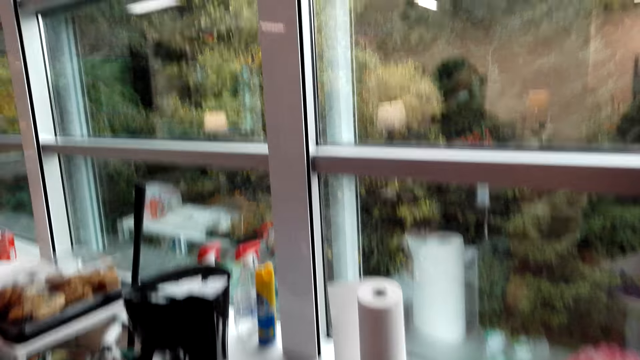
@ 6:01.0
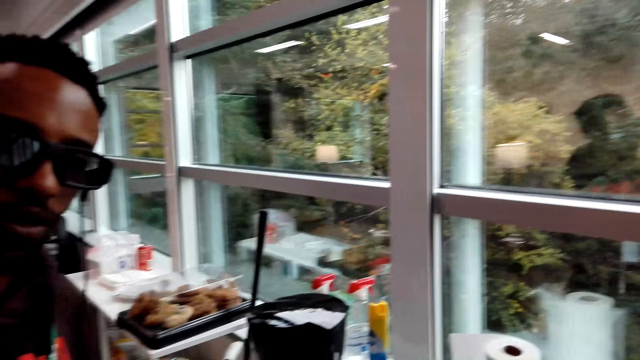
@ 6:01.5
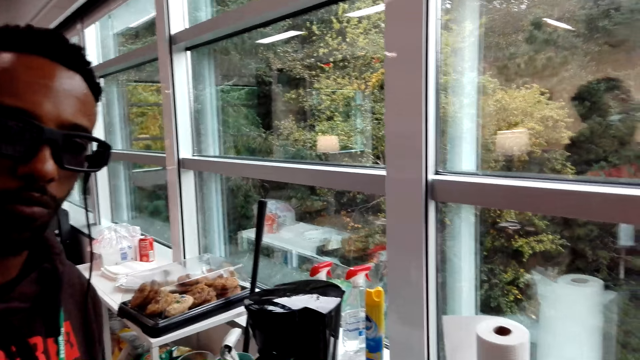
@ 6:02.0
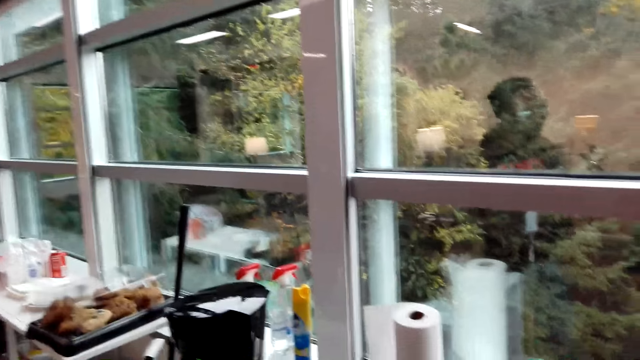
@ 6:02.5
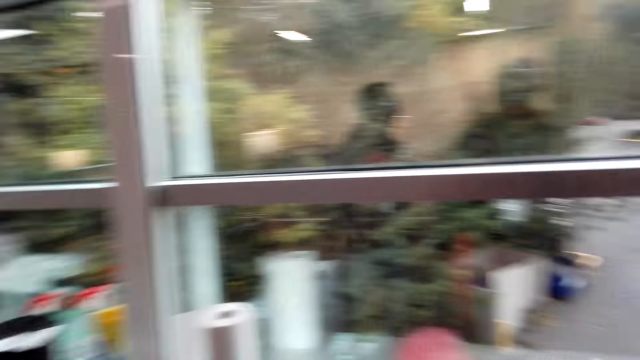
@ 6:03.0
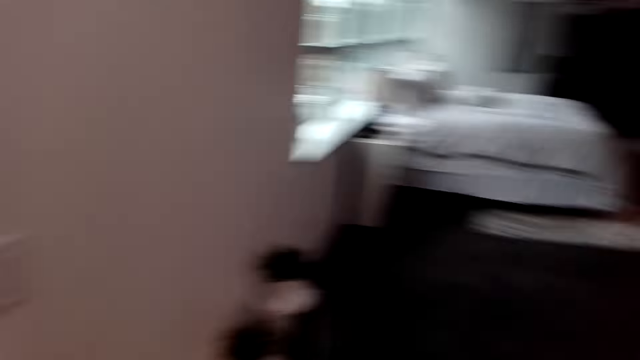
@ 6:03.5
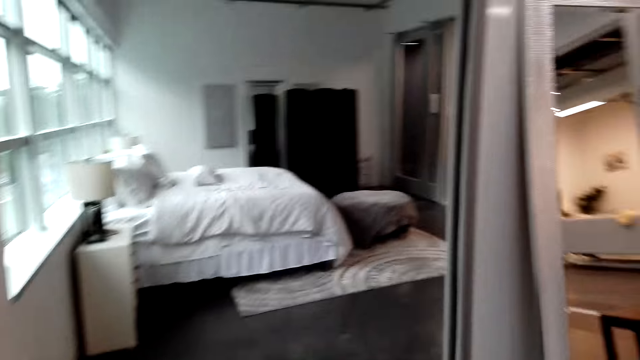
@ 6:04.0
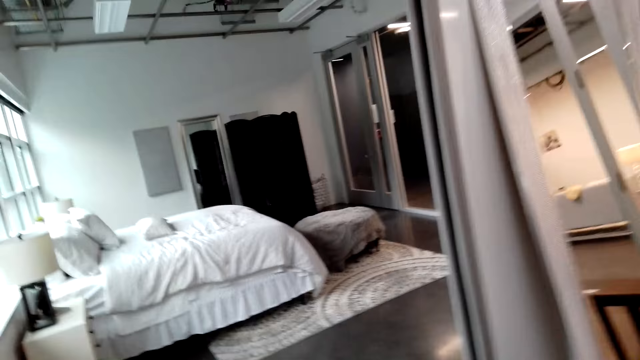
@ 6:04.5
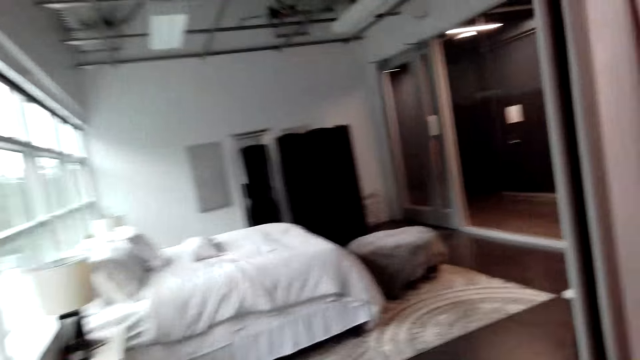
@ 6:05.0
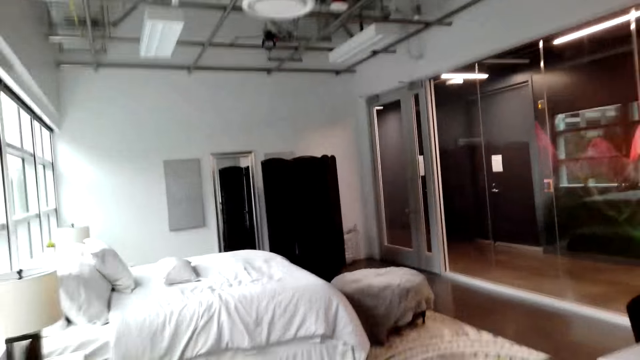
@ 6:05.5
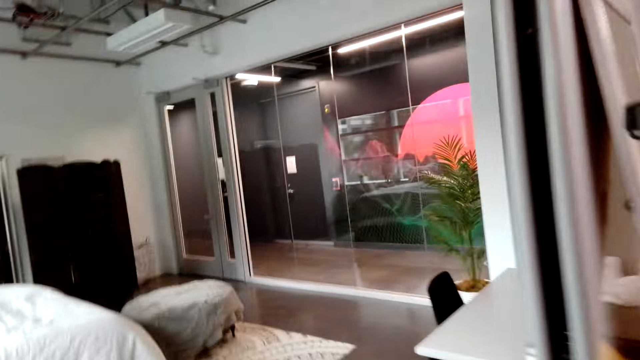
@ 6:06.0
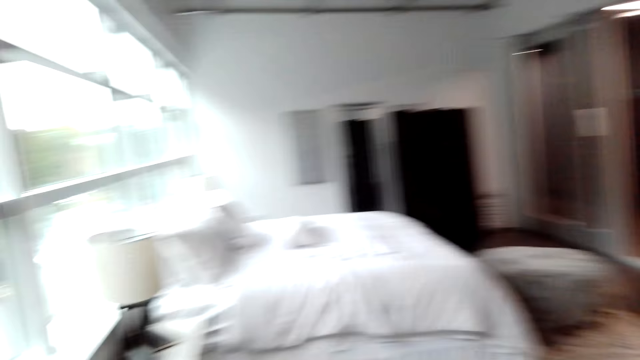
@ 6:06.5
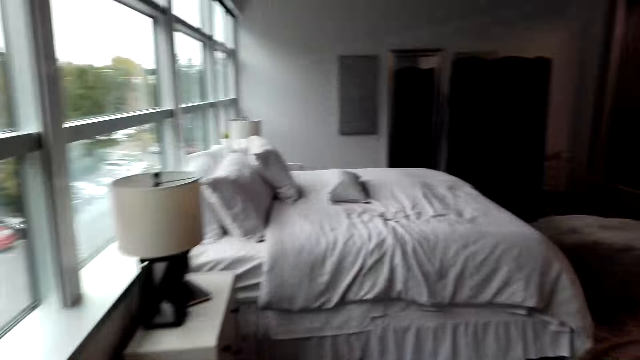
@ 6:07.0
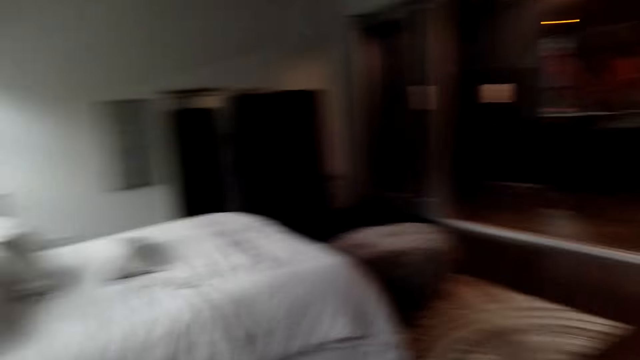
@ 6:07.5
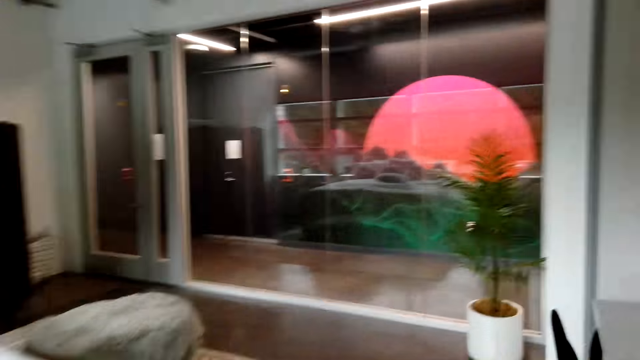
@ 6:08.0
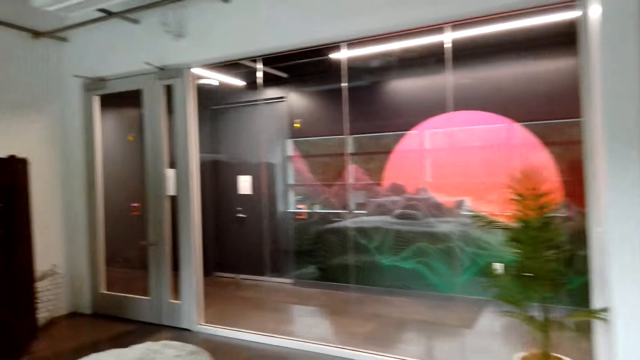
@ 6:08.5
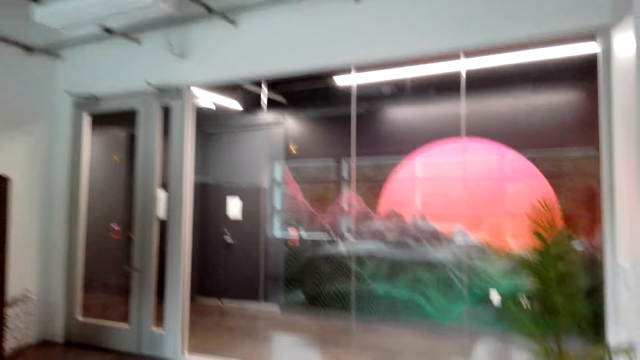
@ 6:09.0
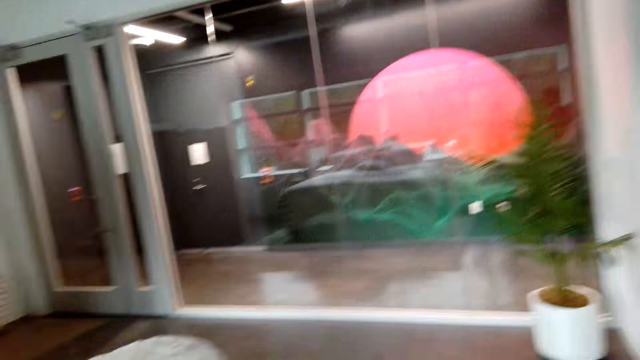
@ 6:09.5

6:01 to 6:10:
The camera wearer does something. A man stands close to the camera wearer. The man talks to the camera wearer. The camera wearer looks around. They walk around the room.

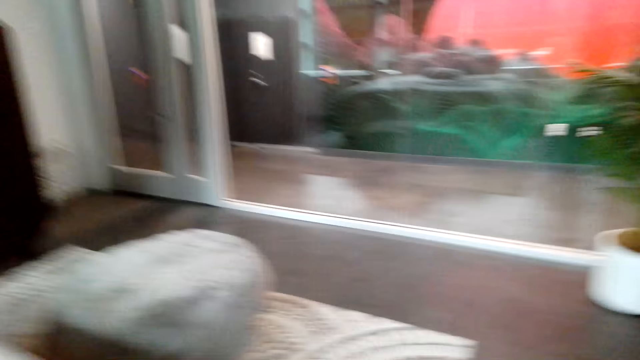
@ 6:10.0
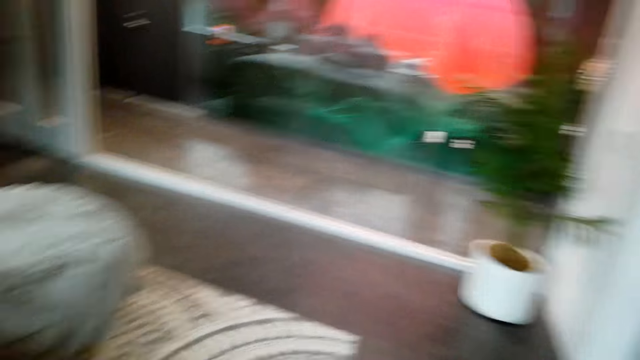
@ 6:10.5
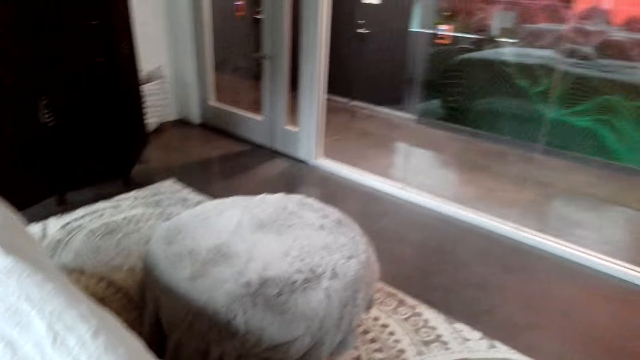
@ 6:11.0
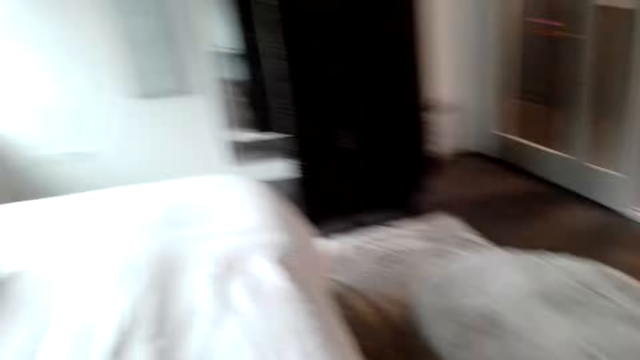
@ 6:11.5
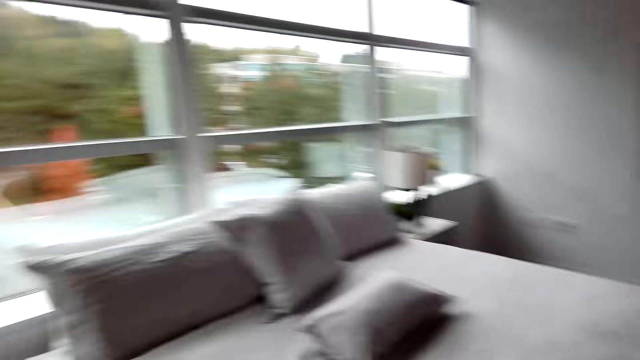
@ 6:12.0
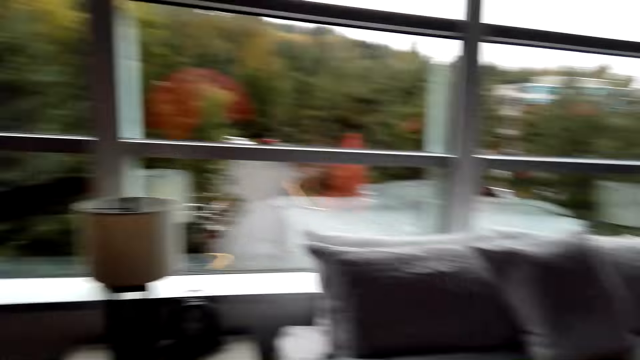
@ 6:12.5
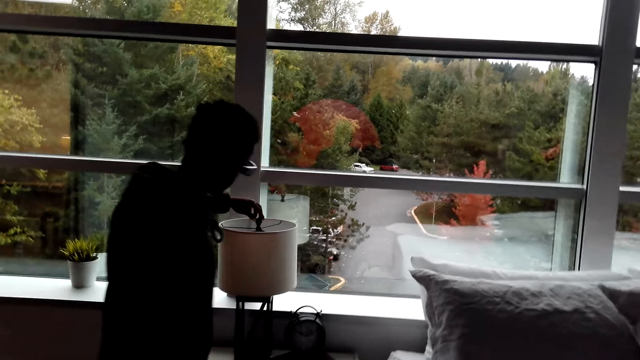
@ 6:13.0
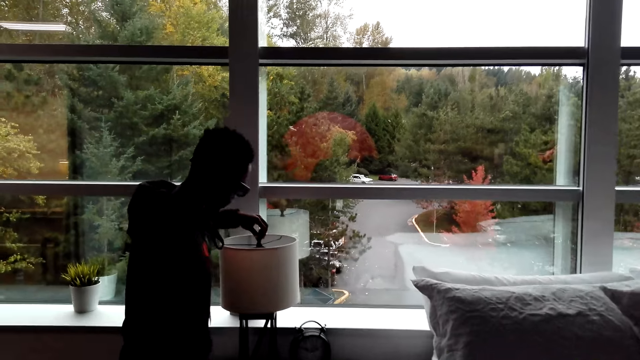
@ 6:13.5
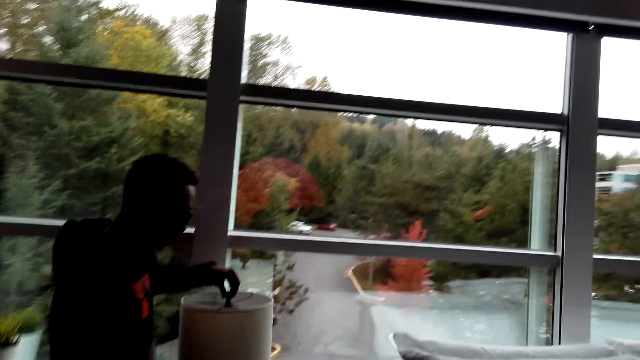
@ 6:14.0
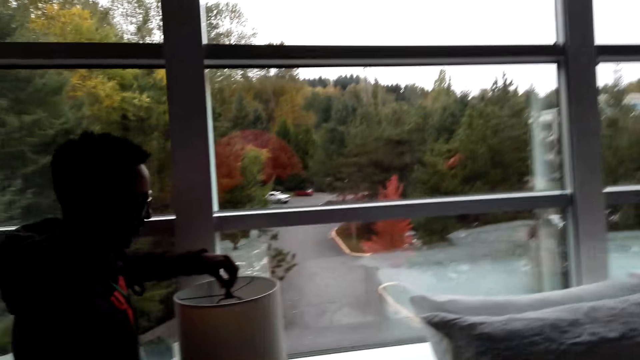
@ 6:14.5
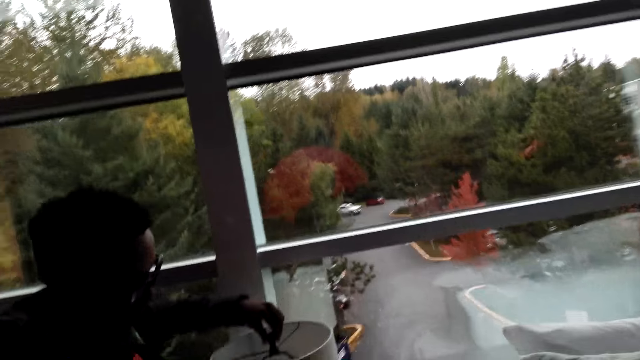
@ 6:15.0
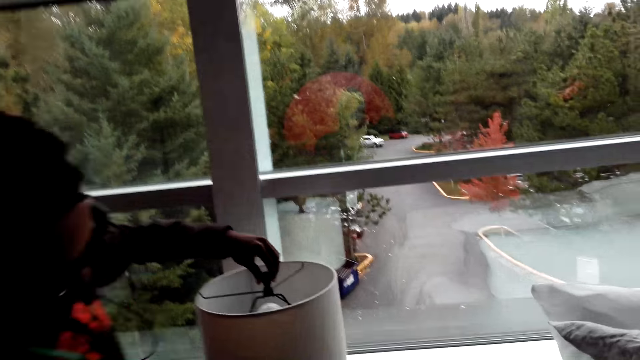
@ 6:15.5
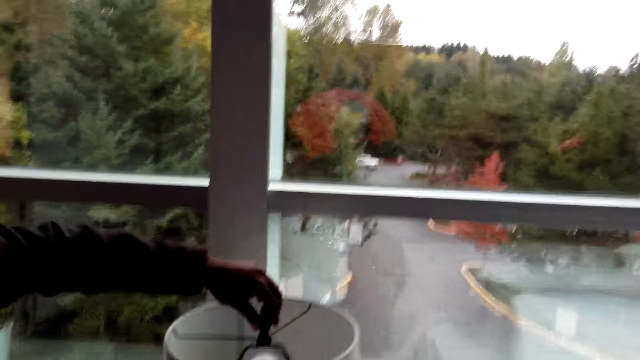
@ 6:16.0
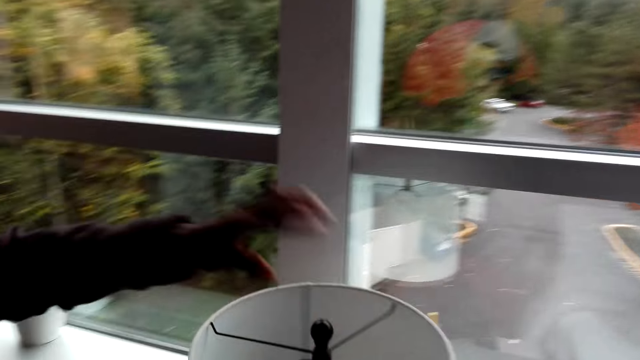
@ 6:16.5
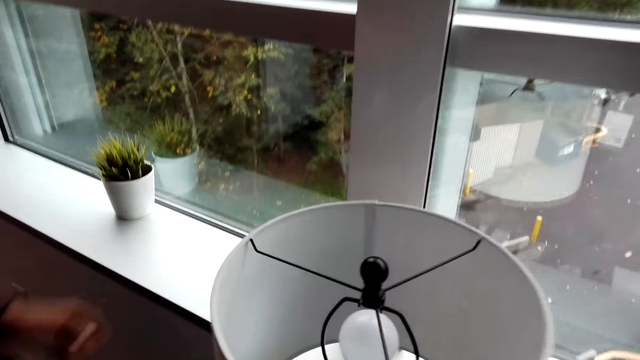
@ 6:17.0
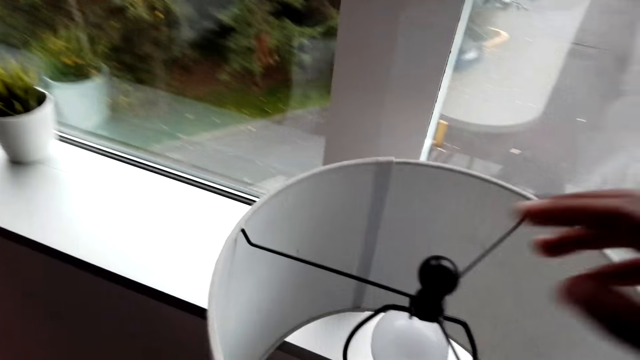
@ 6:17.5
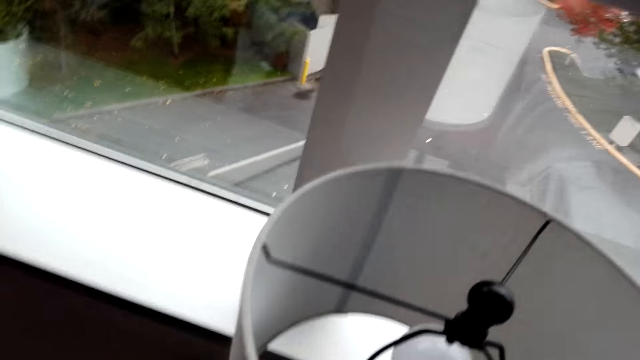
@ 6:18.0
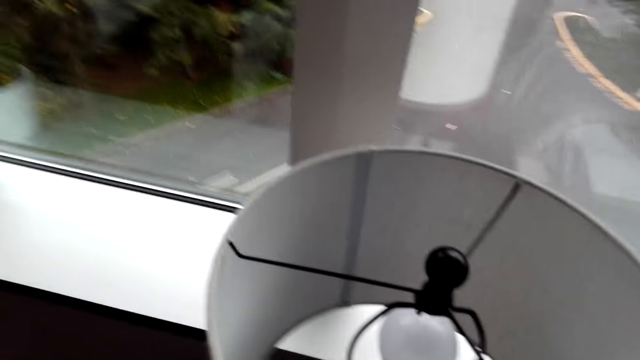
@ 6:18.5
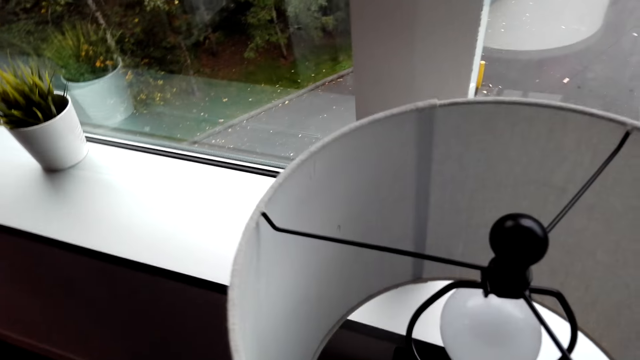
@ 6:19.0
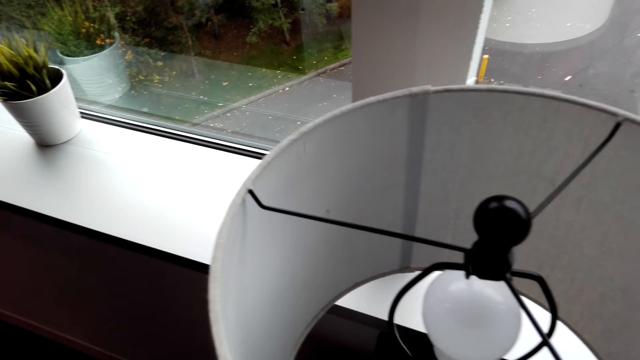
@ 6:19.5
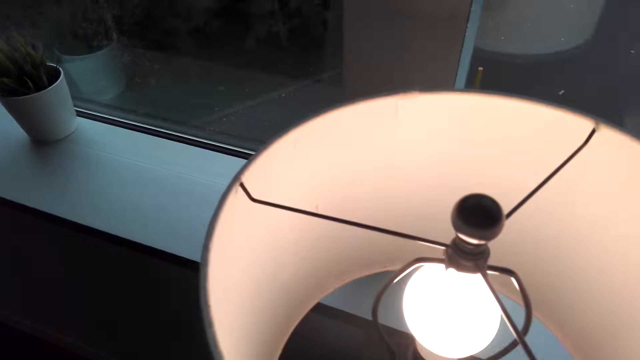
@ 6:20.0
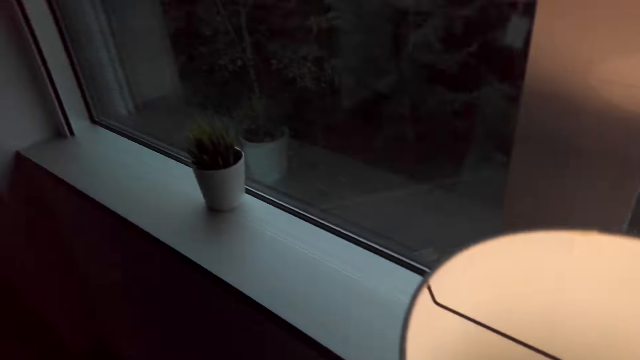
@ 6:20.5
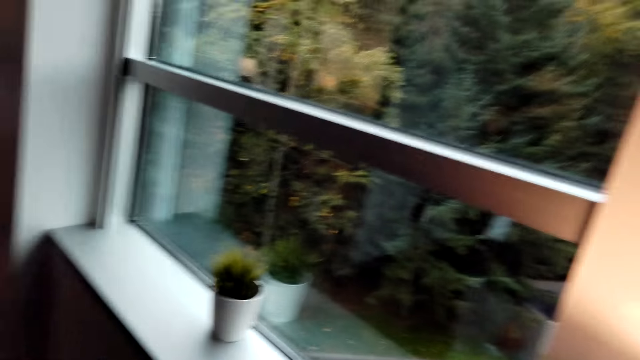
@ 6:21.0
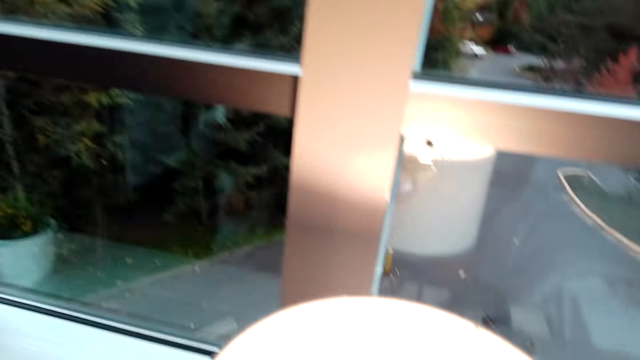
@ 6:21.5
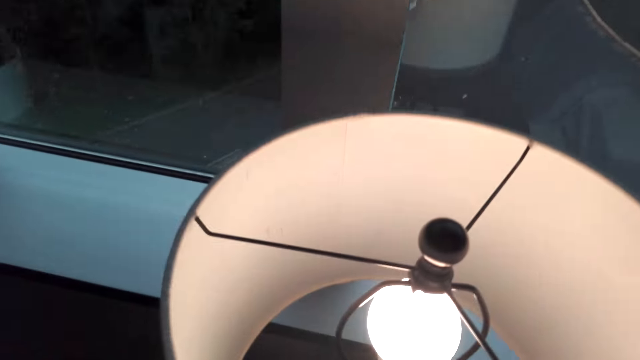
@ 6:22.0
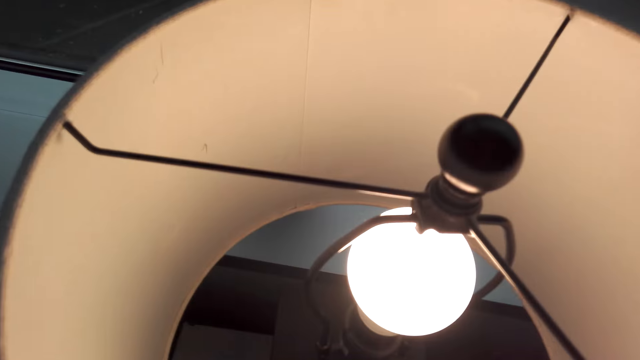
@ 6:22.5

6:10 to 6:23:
A man holds the lampshade. The camera wearer looks around and walks around. The man holds the bulb. The camera wearer looks around. They hold the lampshade. They look around. They touch the bulb. They turn on the table lamp. They look around. They move around the room.
